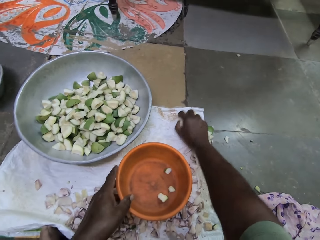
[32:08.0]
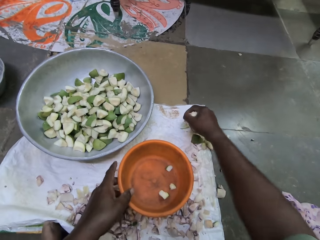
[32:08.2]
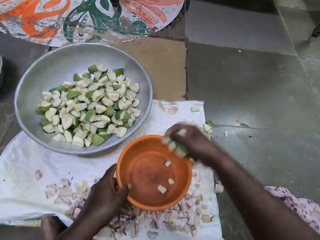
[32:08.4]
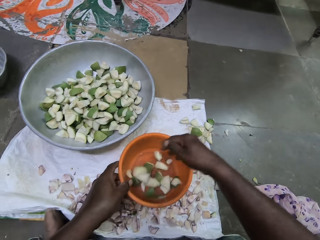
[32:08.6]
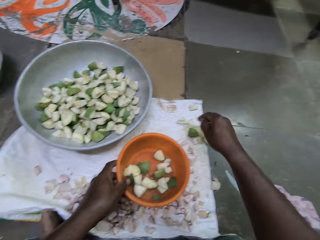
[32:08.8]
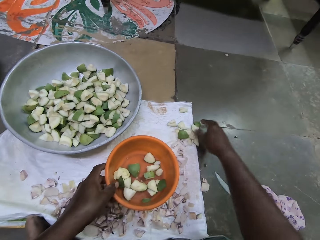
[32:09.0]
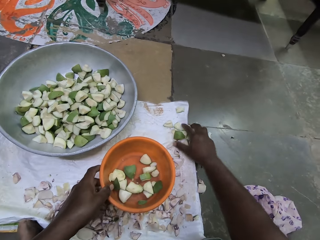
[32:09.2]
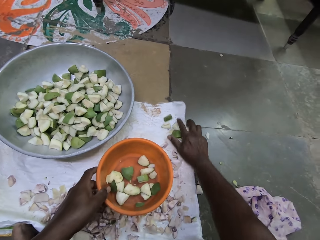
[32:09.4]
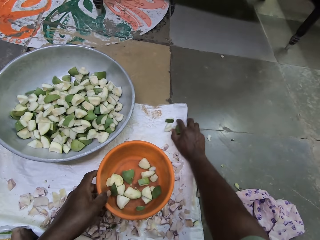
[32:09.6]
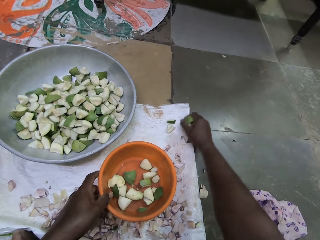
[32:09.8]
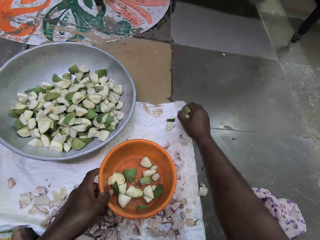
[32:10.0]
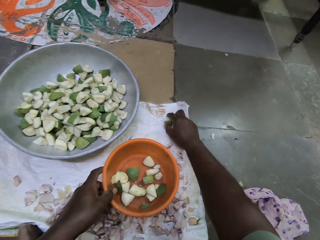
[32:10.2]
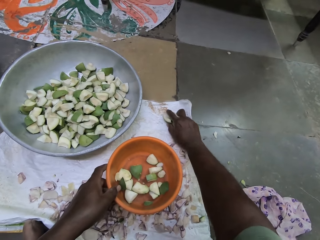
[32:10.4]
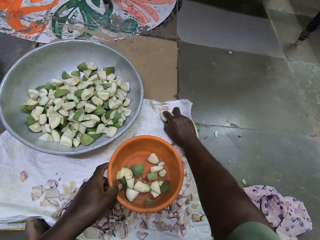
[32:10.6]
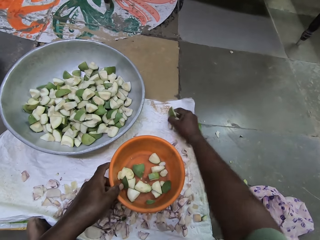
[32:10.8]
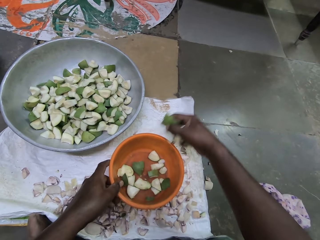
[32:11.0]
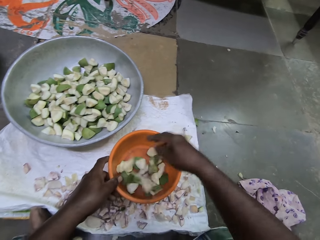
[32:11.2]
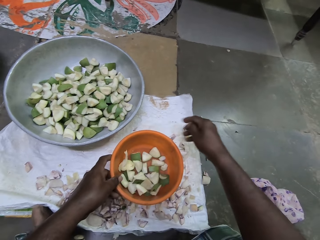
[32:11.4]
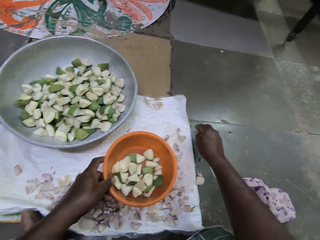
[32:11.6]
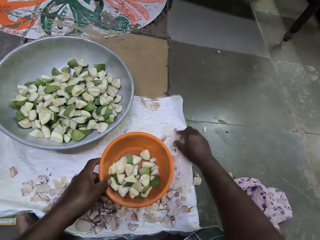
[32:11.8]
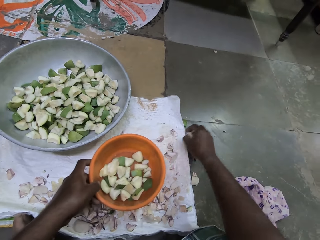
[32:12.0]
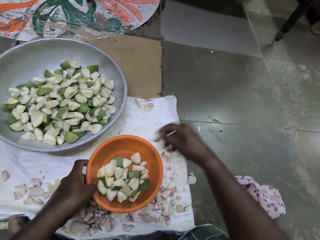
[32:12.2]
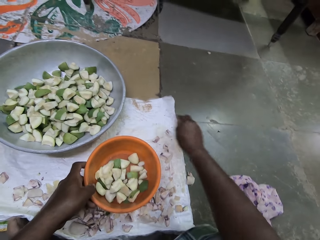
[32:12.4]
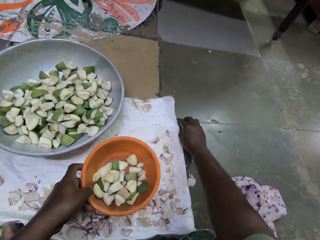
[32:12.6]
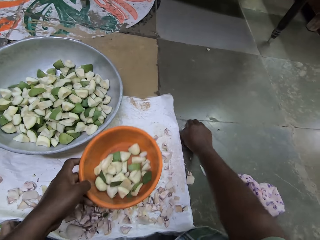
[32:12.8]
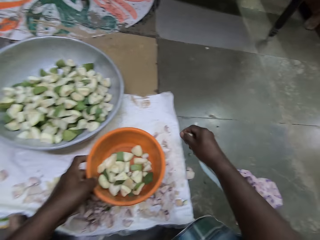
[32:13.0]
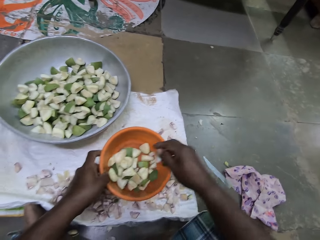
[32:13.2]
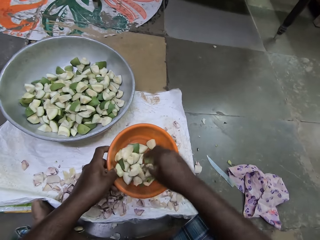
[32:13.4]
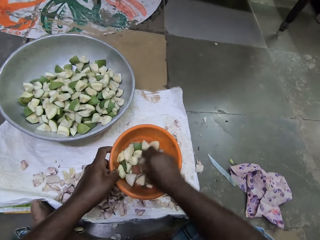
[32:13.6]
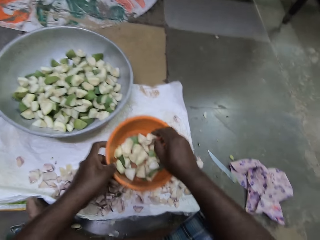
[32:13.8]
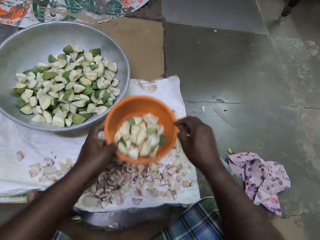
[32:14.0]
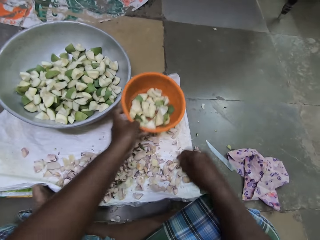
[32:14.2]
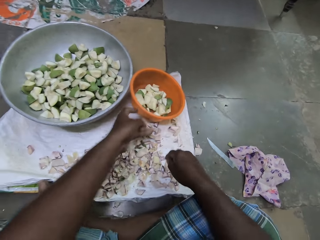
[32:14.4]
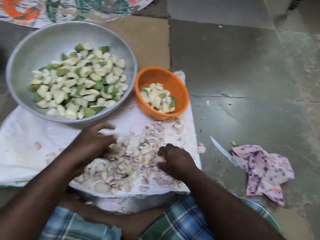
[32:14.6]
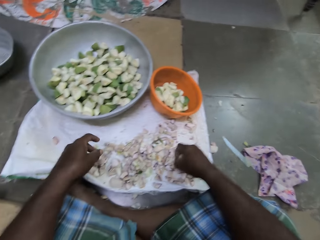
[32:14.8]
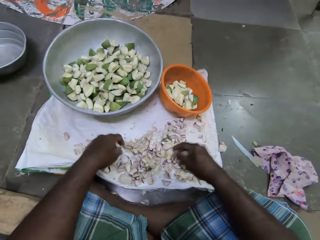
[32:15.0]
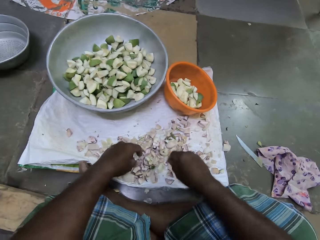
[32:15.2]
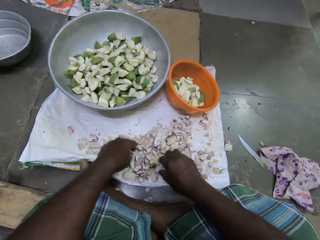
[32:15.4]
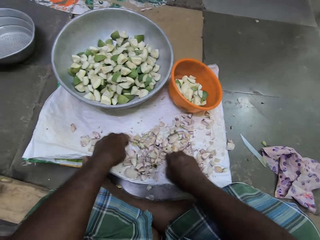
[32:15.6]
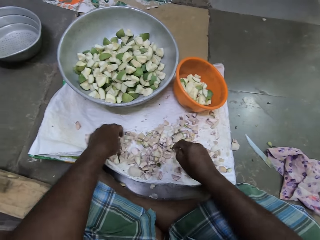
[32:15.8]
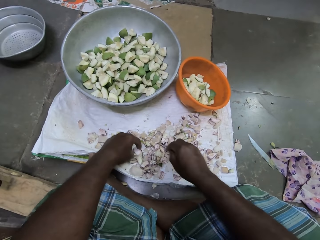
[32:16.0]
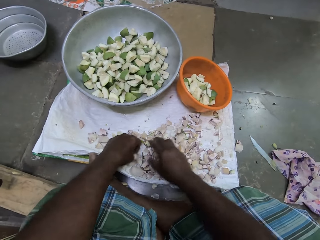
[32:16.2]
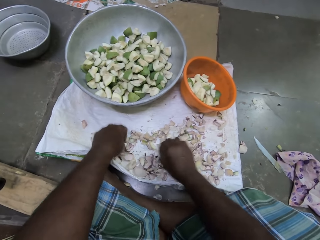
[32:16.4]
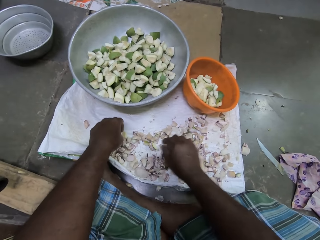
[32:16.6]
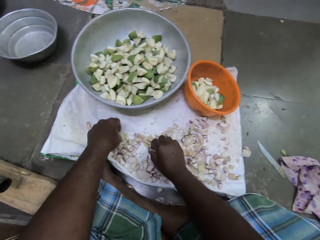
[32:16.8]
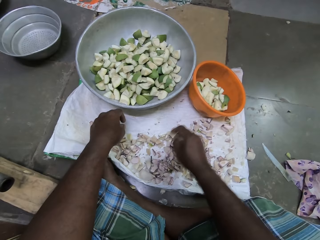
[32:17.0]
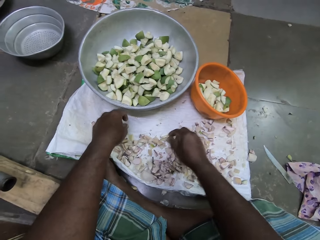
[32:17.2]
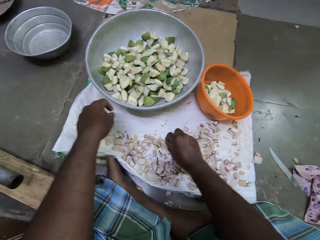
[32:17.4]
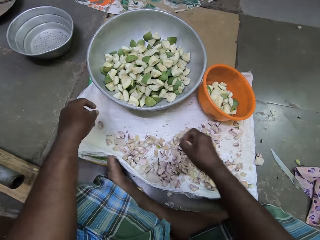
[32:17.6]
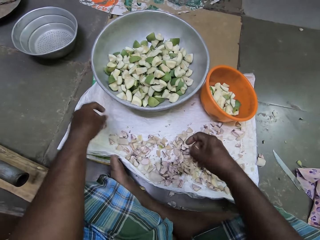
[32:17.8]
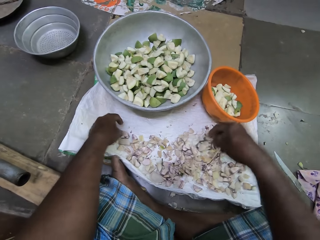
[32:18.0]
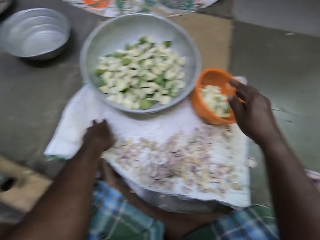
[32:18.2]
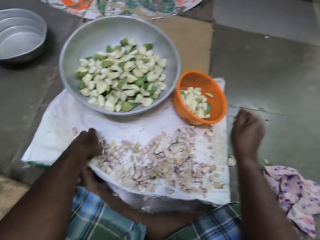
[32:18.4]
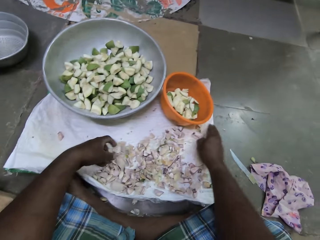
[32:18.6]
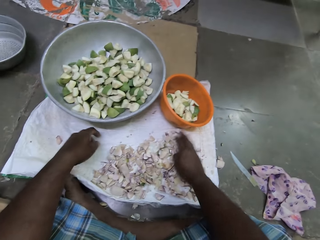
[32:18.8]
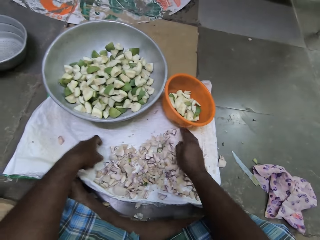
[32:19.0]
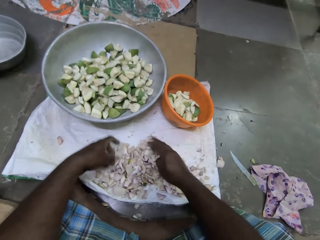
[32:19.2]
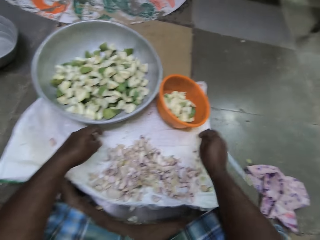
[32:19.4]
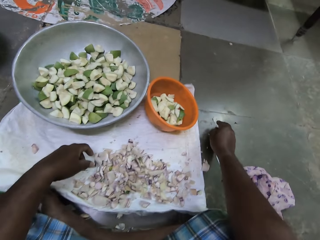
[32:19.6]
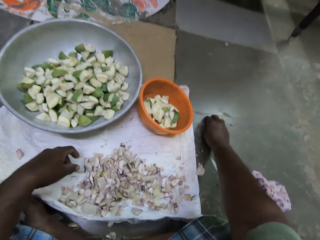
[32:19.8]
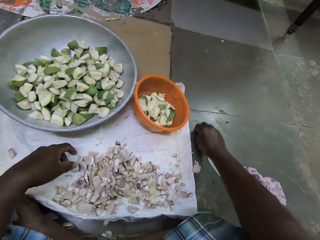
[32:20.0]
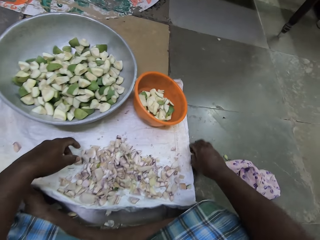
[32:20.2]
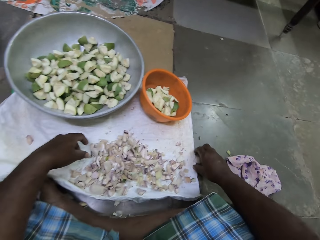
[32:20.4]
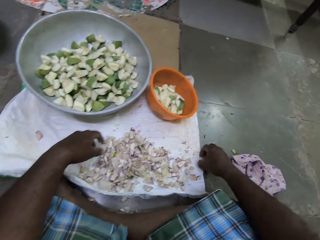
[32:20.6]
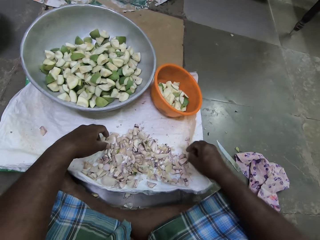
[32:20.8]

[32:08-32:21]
The camera wearer drops the pieces of apples in her right hand in the bowl in her left hand. She picks some pieces of apples from the mat on the floor with her right hand. She drops the pieces of apples in her right hand in the bowl in her left hand. She picks a piece of apple from the mat on the floor with her right hand. She drops the piece of apple in her right hand in the bowl in her left hand. She picks a piece of apple from the floor with her right hand. She carries the bowl in her left hand from the mat on the floor. She drops the piece of apple in her right hand in the bowl in her left hand. She moves the pieces of apples in the bowl in her left hand with her right hand. She drops the bowl in her left hand on the mat on the floor. She moves some pieces of apples on the mat on the floor with both hands. She picks two pieces of apples from the floor with her right hand. She drops the pieces of apples in her right hand in the bowl on the mat. She moves some pieces of apples on the mat with both hands. She moves some pieces of apples from the floor to the mat with her right hand.

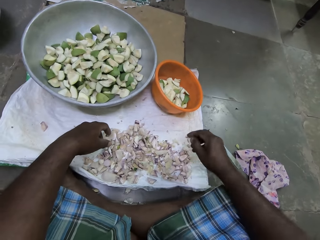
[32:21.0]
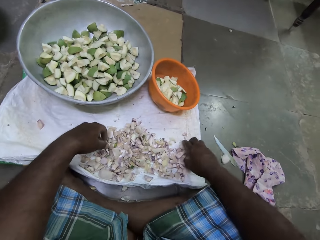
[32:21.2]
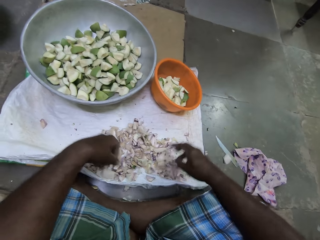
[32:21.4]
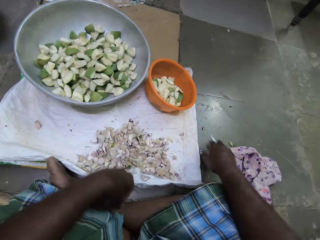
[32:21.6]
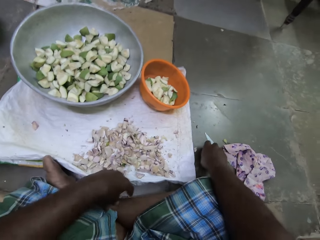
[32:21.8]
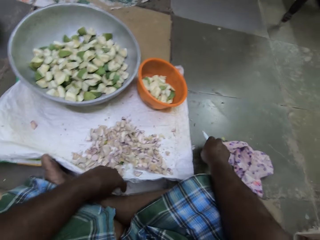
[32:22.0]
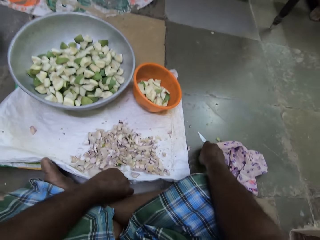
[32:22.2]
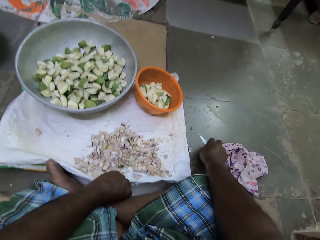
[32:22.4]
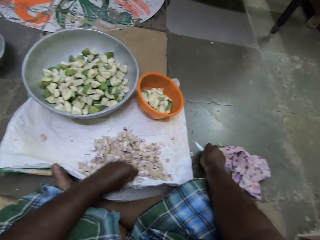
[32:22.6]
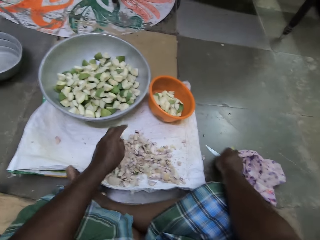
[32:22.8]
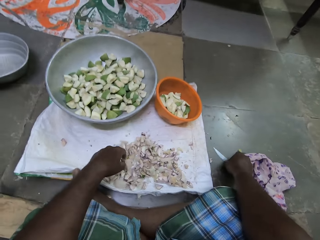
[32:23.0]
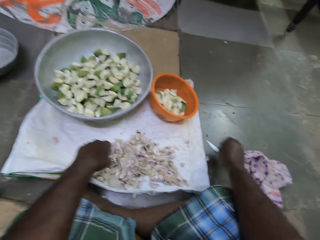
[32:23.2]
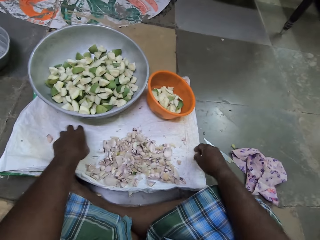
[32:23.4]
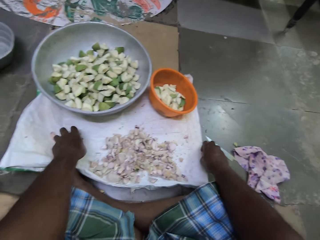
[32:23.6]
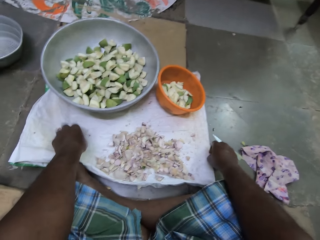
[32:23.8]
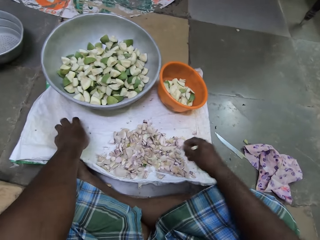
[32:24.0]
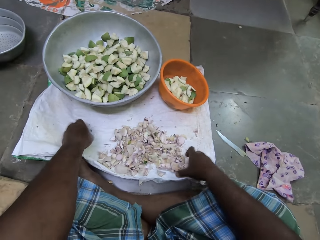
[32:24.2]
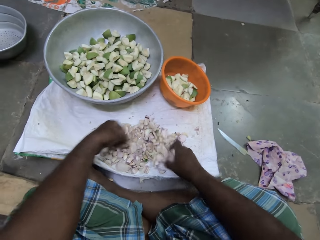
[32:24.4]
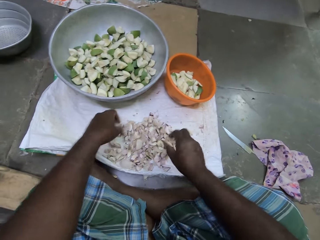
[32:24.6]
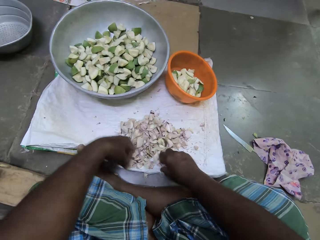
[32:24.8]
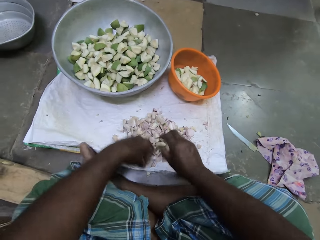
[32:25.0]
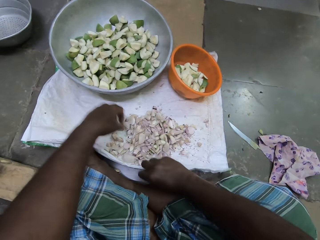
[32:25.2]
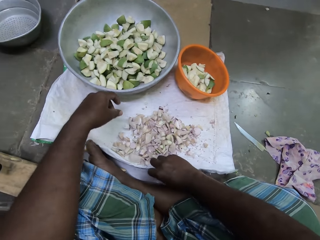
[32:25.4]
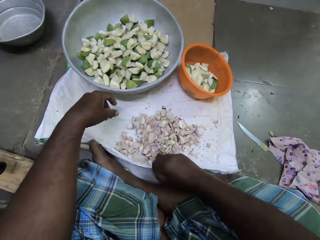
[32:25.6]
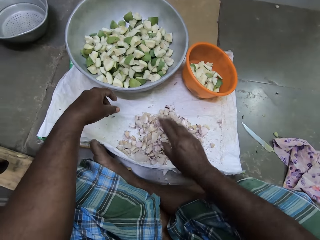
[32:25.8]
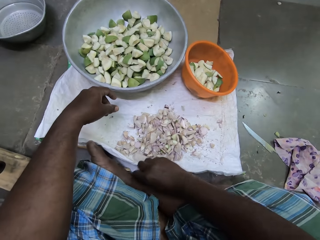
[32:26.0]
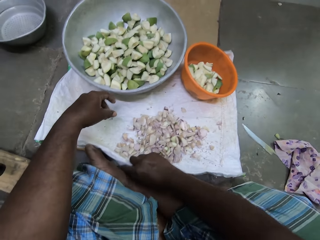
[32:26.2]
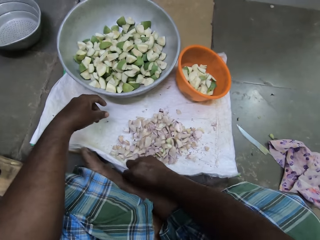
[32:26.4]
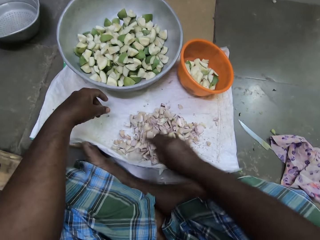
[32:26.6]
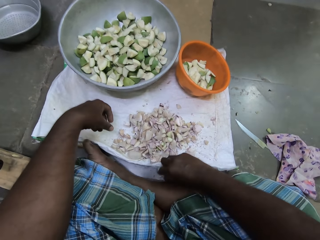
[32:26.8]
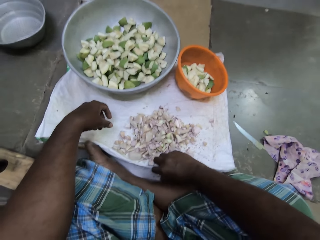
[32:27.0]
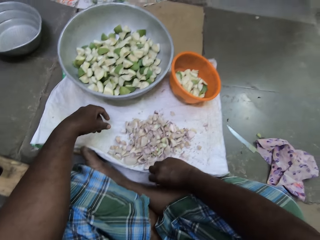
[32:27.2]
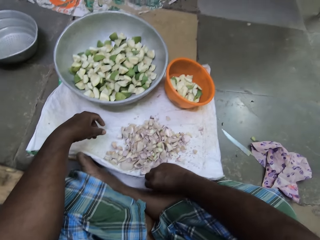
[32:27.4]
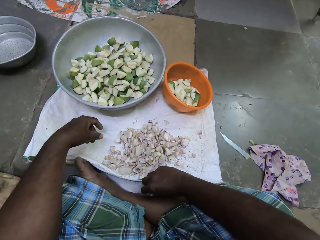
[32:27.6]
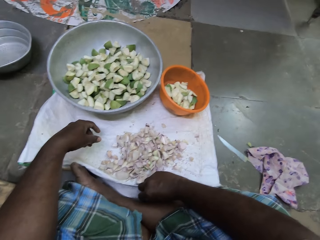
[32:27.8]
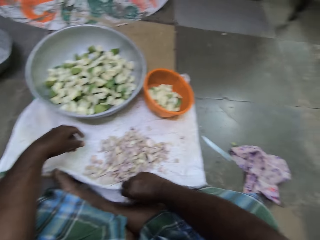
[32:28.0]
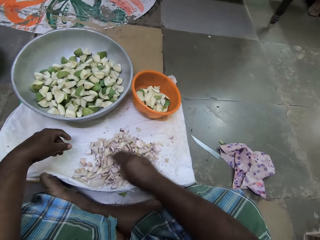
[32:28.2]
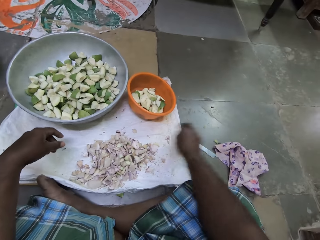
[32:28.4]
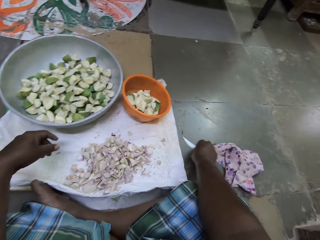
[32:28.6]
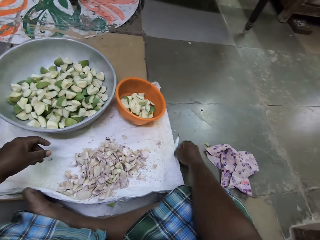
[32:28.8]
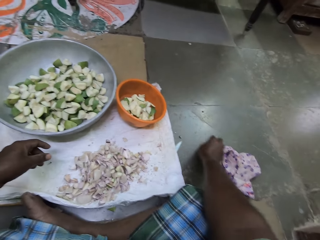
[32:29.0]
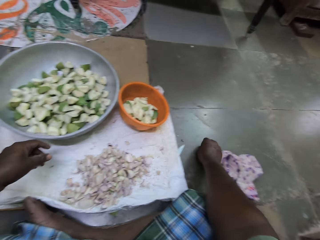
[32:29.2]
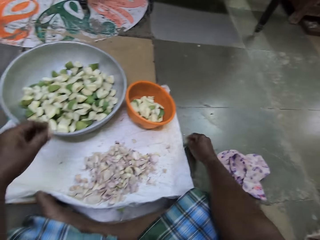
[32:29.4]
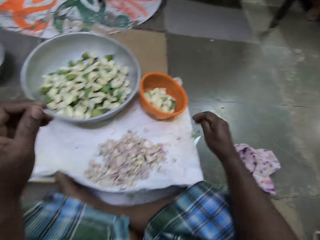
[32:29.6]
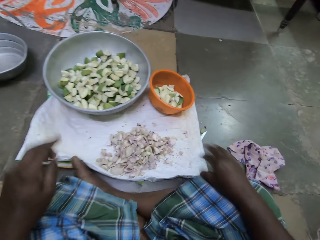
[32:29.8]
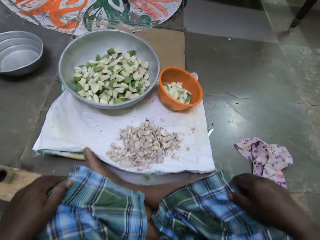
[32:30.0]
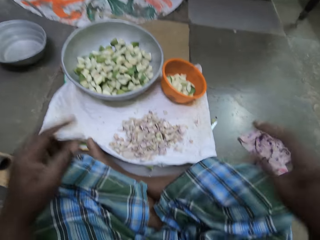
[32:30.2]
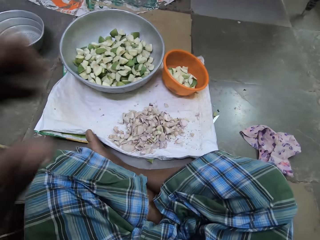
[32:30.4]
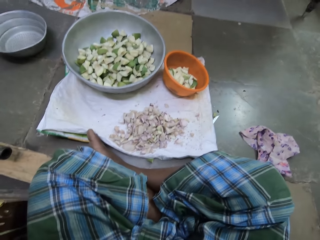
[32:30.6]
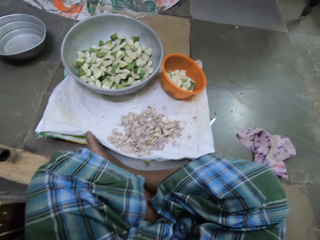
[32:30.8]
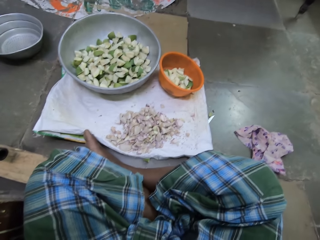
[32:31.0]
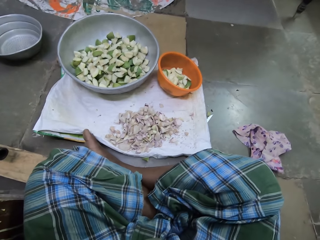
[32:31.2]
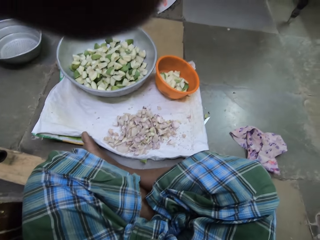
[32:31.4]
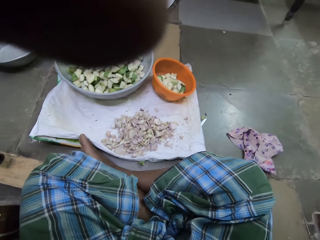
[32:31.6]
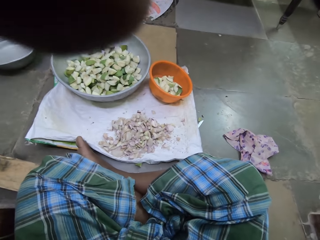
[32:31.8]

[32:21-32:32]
The camera wearer moves the pieces of apples on the mat on the floor with both hands. She moves two pieces of apples from the floor to the mat with her right hand. She moves the pieces of apples on the mat on the floor with both hands. She moves three pieces of apples from the floor to the mat with her right hand. She moves the knife on the floor with her right hand. She puts hands on knees. She adjusts the camera with hands.
